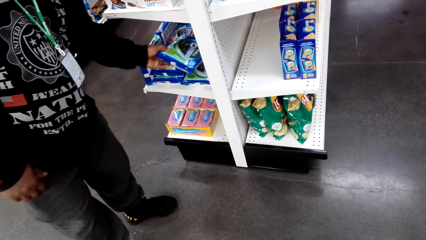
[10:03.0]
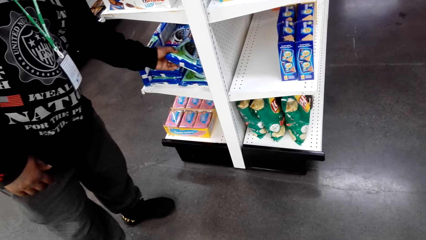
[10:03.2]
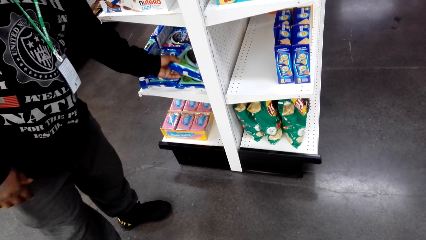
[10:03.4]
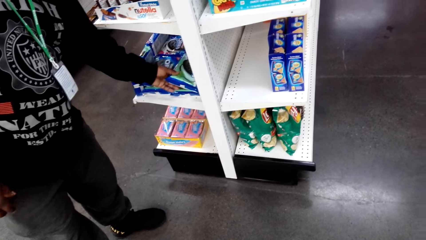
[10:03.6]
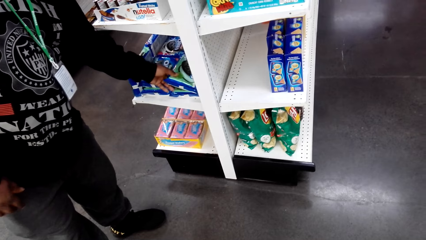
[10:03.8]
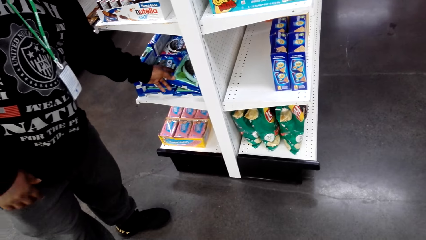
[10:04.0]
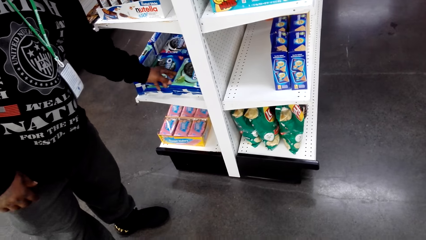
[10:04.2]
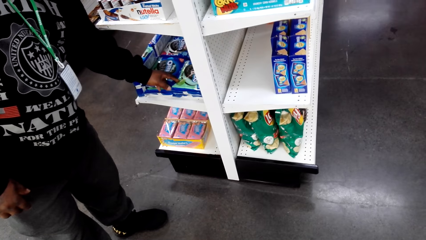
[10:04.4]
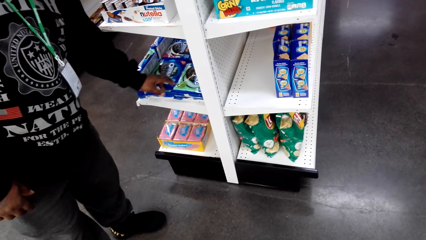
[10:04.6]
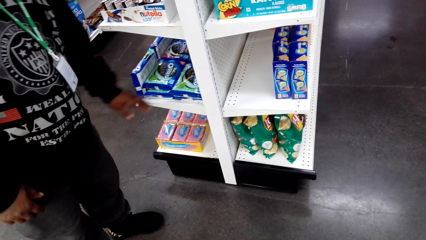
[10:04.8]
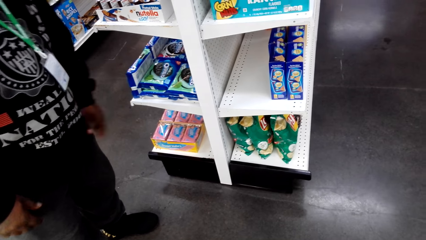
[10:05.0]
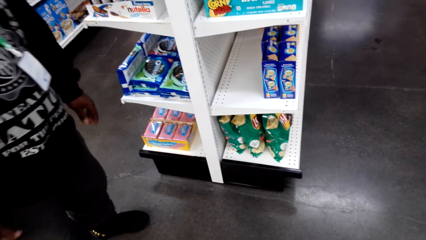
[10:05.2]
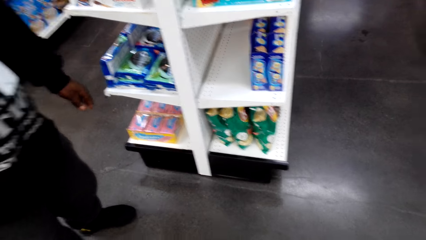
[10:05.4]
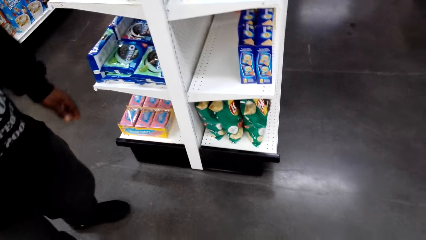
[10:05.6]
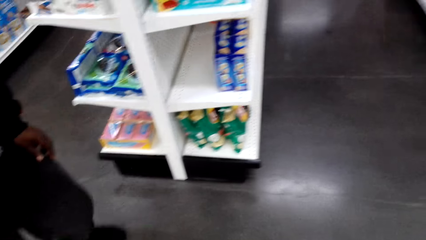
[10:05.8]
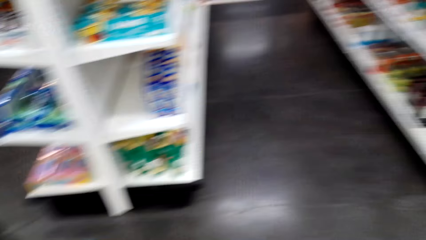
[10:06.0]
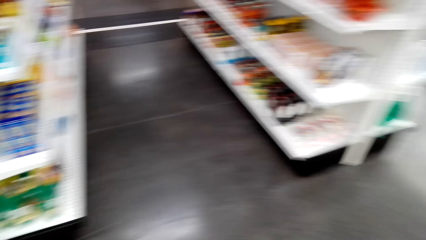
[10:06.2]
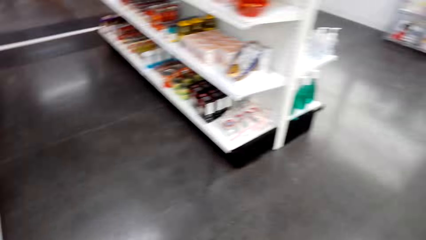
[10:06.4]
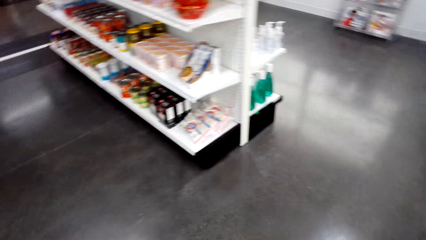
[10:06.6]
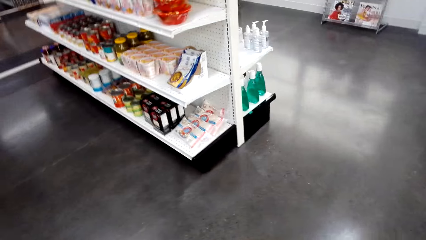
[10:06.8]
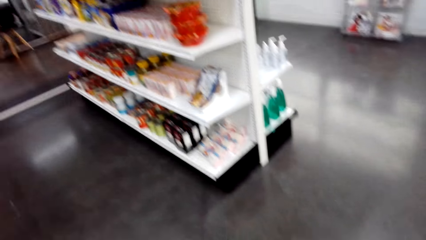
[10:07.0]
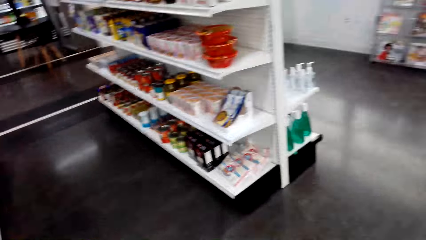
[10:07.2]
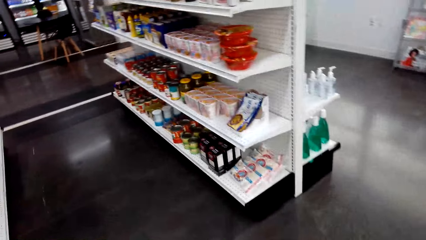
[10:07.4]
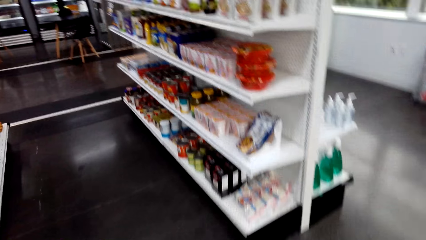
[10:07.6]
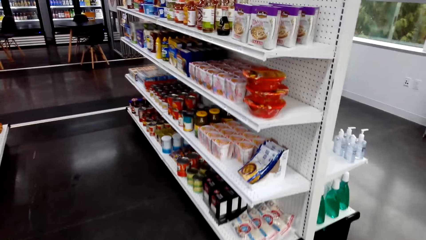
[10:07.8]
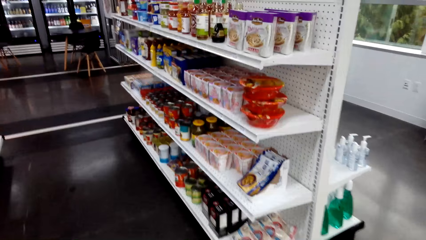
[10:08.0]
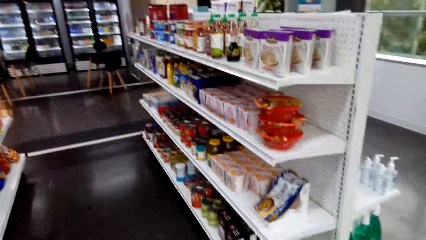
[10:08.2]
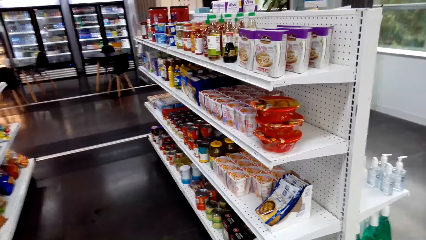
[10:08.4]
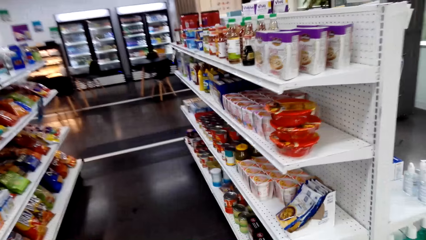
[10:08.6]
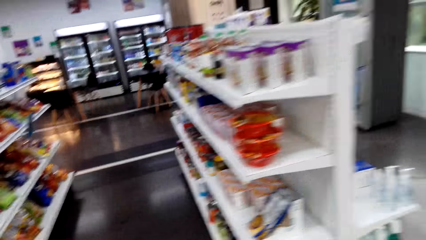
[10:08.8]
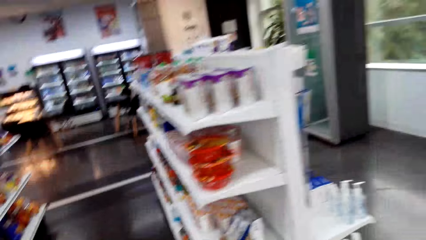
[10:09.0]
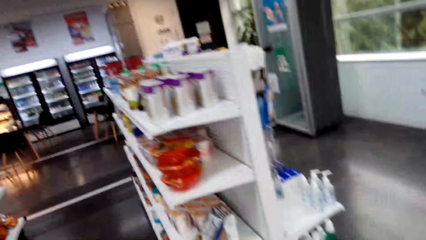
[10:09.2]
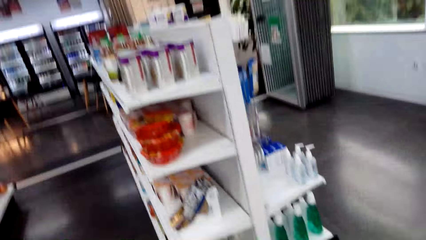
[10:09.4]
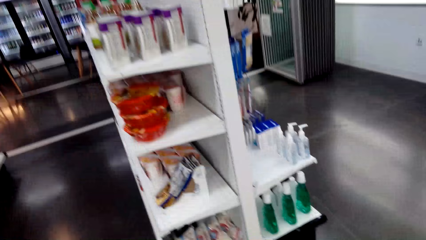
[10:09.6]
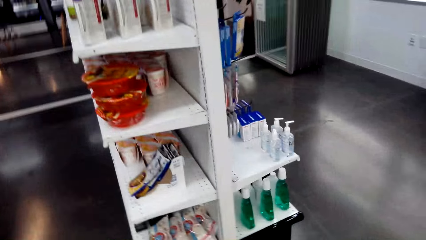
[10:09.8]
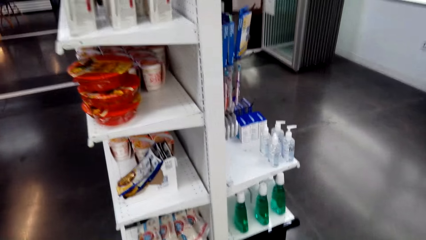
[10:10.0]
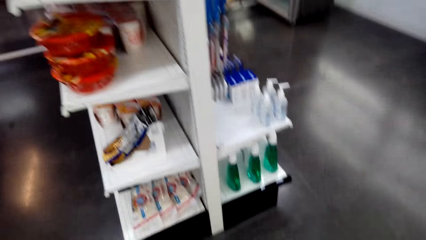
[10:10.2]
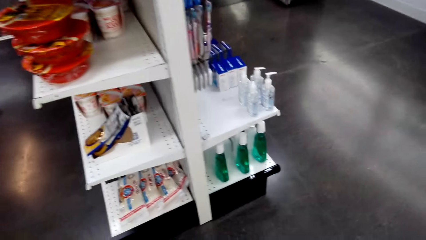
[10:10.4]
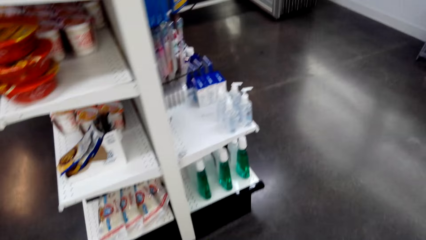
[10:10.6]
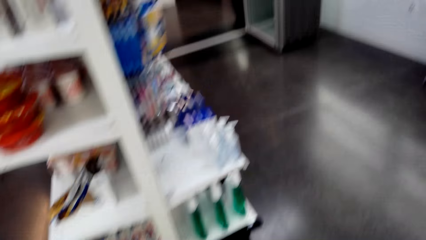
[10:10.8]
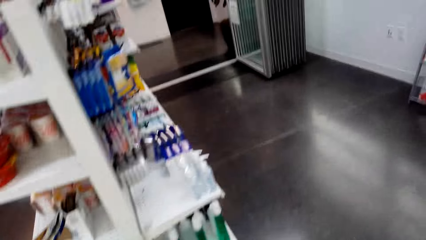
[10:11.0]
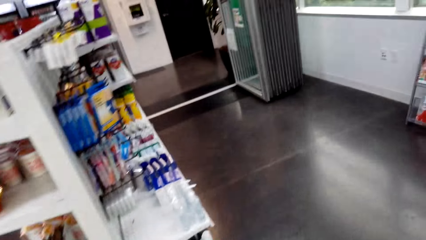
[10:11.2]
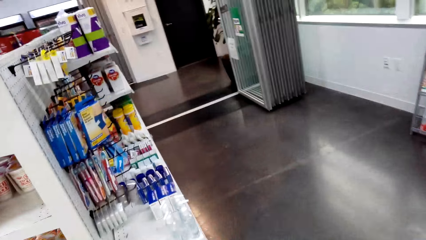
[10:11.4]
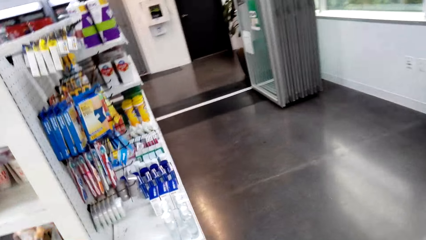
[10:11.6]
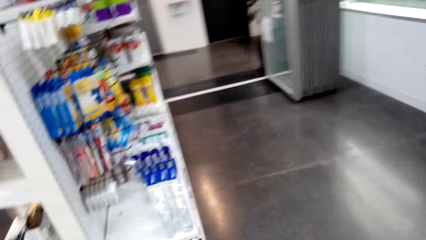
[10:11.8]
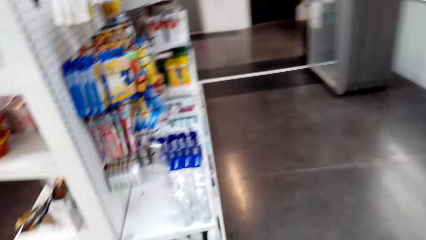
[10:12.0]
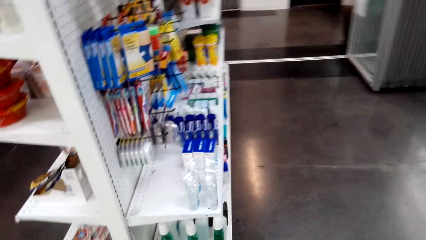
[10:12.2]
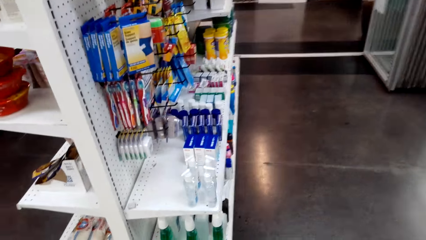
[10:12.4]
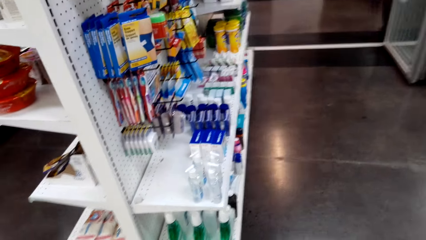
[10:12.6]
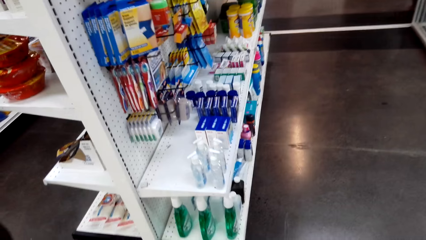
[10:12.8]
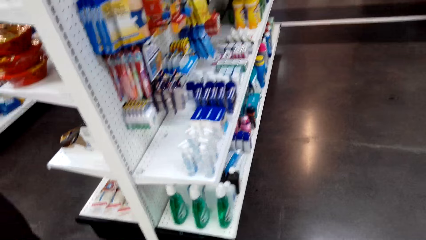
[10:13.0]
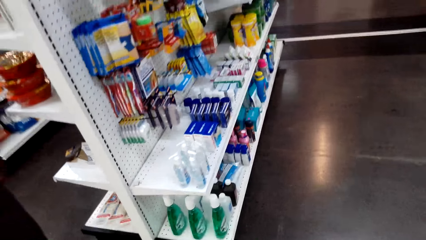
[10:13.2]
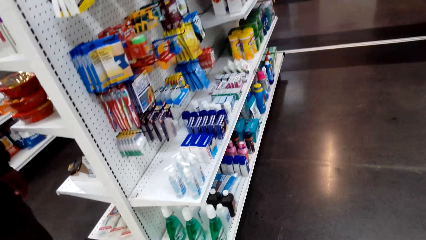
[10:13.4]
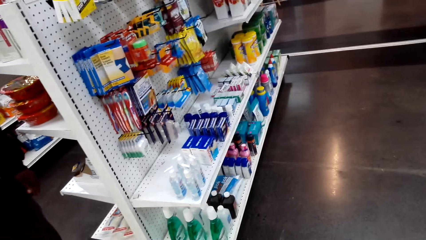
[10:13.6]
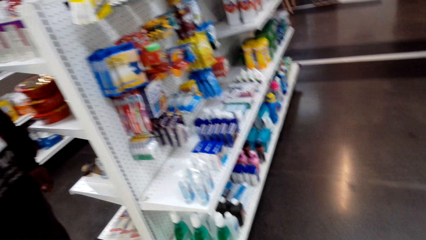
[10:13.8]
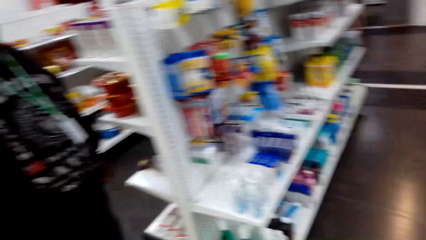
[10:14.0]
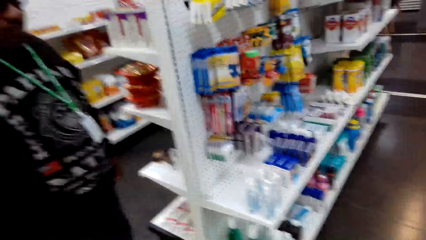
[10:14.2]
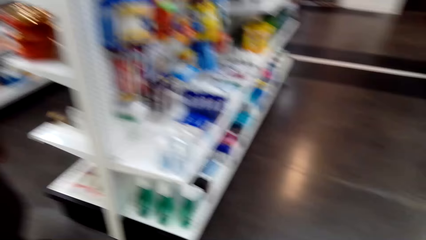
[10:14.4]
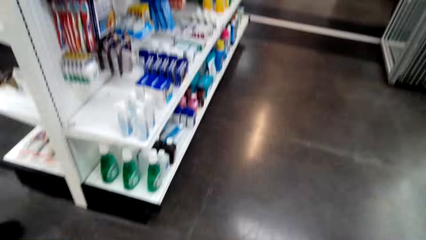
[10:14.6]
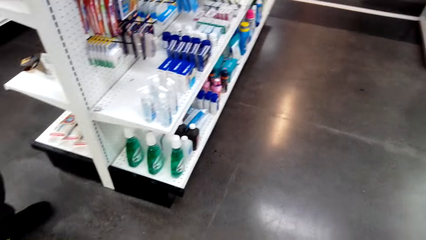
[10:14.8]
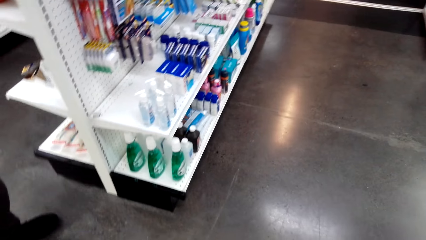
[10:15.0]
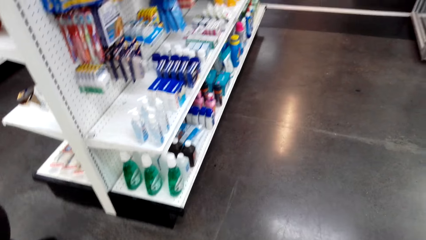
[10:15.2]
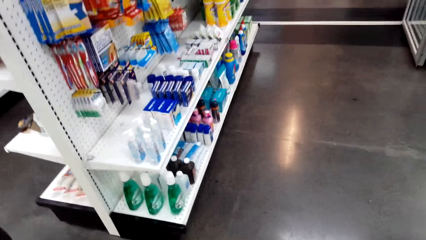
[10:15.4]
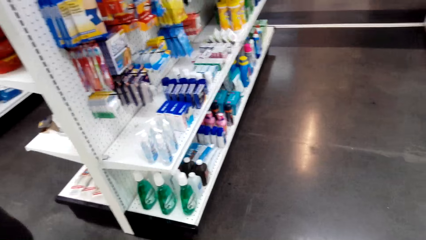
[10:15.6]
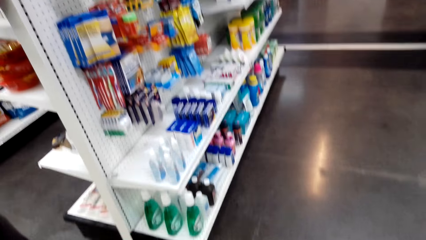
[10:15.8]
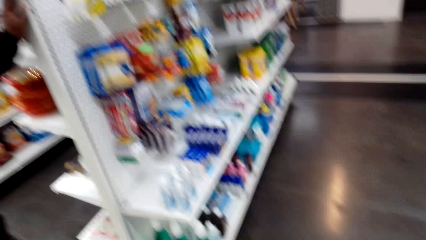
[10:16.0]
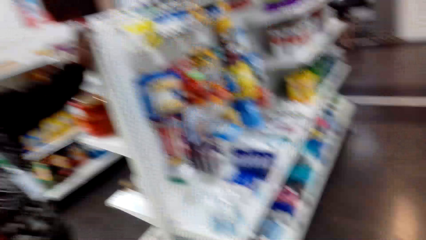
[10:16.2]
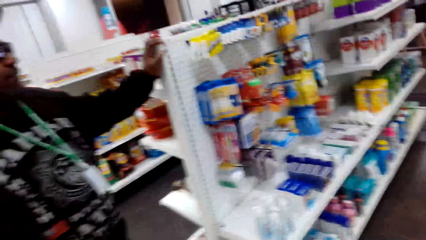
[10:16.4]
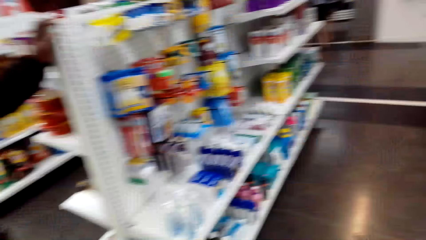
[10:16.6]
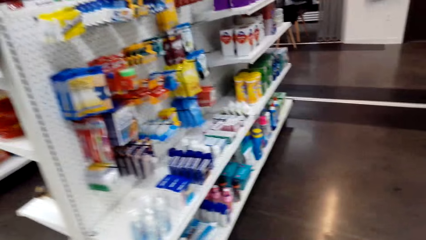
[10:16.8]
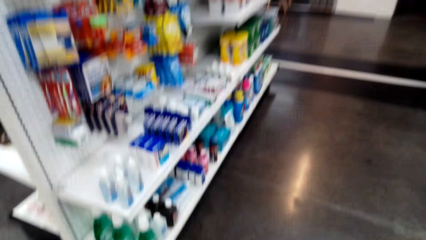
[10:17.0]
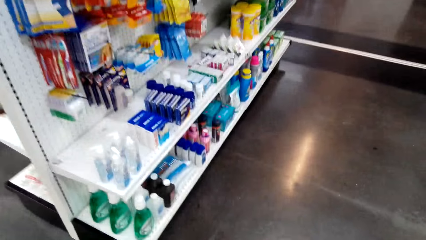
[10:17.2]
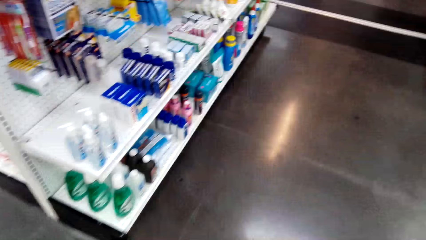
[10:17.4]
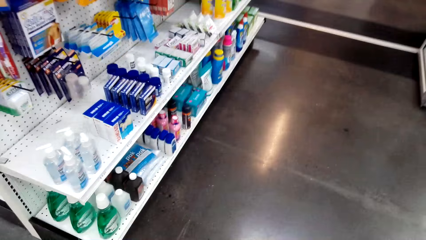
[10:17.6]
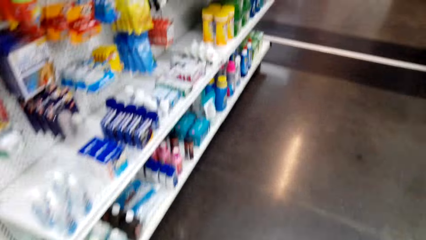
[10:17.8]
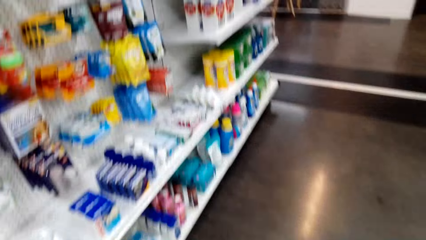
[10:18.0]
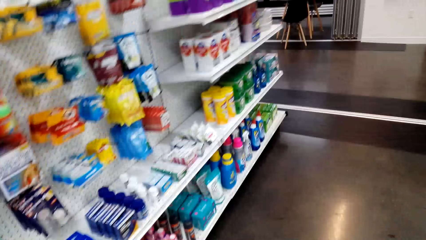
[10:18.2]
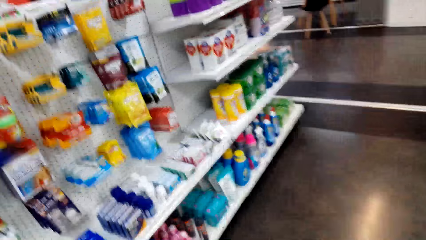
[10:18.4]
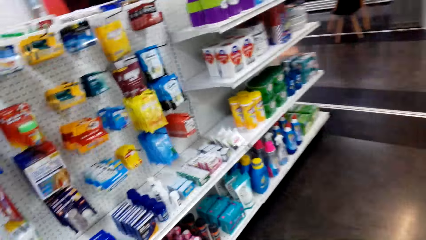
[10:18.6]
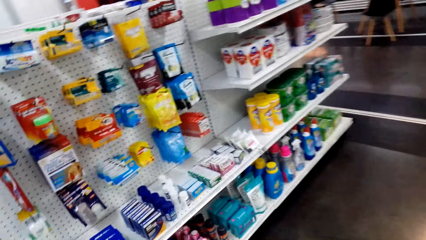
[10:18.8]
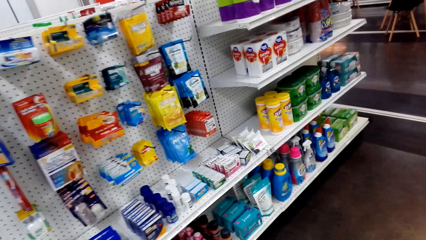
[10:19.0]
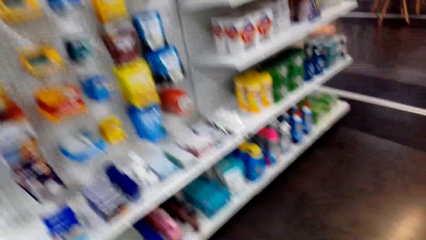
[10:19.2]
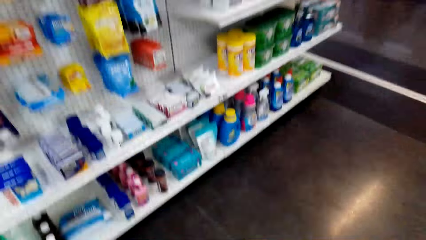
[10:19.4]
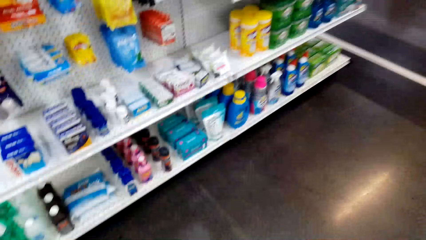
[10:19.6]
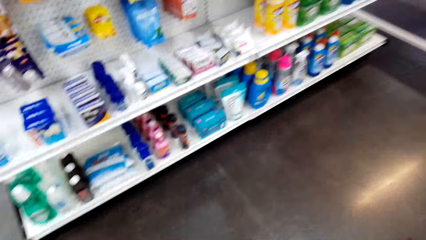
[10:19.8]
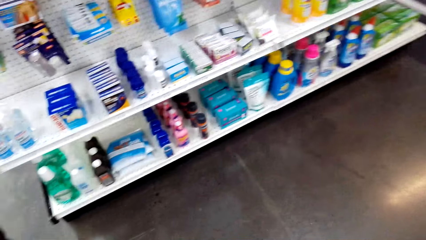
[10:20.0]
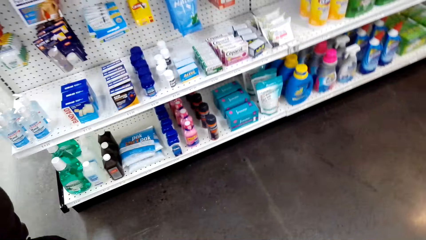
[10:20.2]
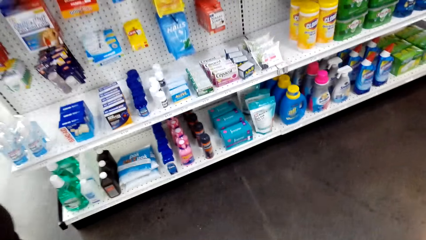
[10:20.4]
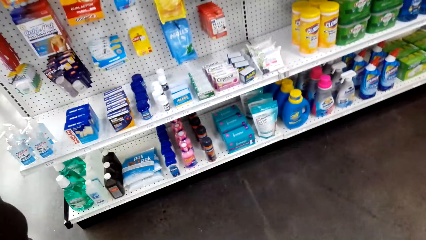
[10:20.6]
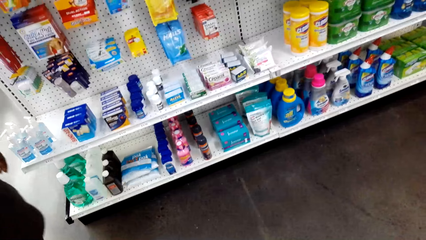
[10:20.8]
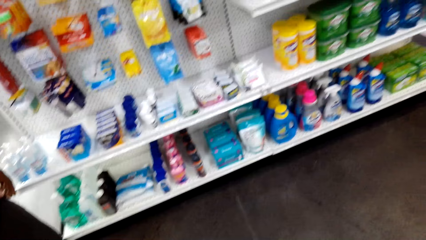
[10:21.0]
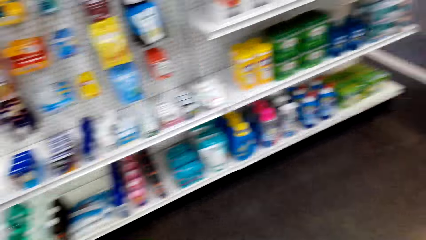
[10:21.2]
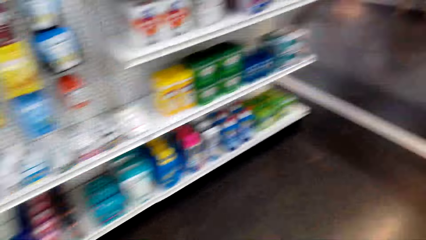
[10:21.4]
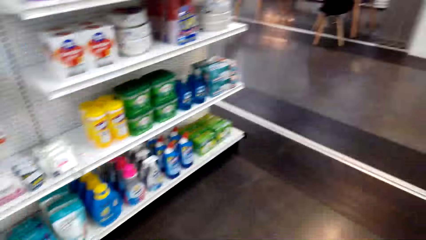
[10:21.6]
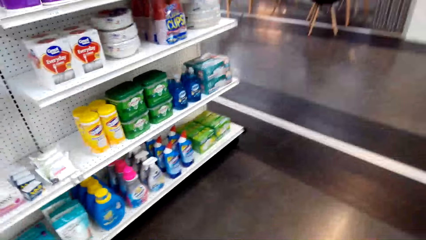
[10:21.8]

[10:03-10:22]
A person places a packet of biscuits on other packets. The camera wearer and the person walk at the supermarket. The camera wearer interacts with the person. The person touches food from the counter.
